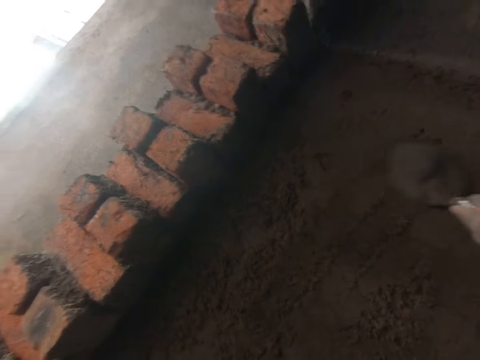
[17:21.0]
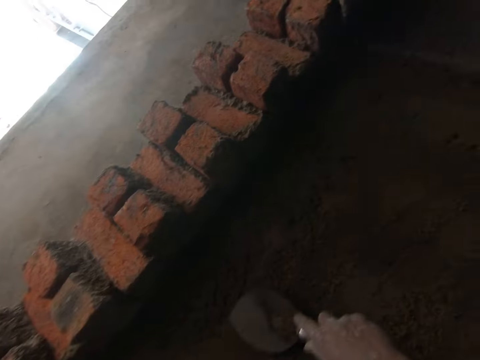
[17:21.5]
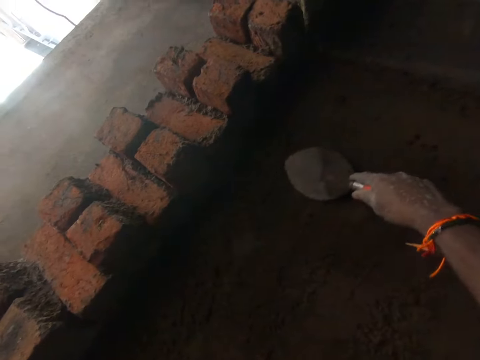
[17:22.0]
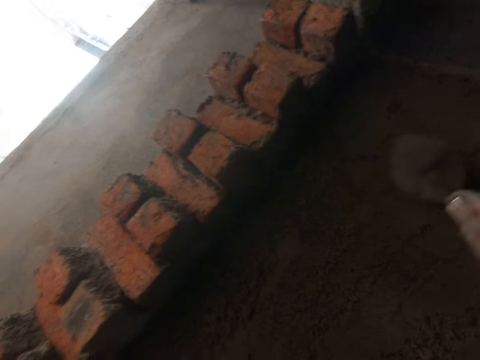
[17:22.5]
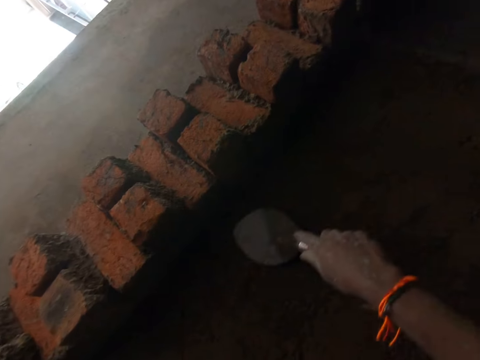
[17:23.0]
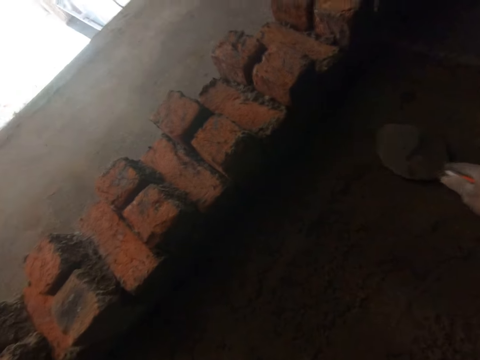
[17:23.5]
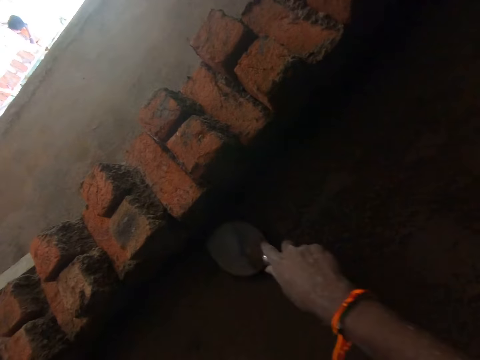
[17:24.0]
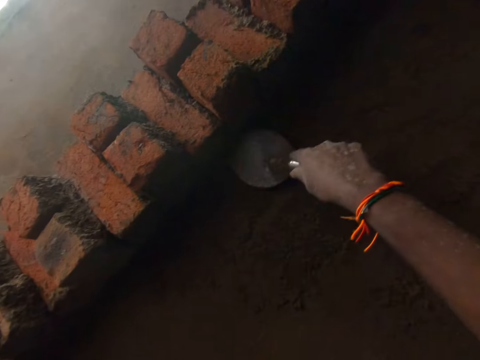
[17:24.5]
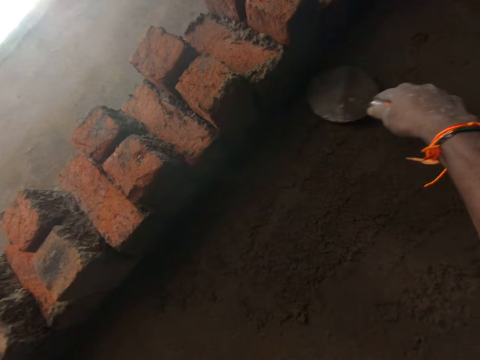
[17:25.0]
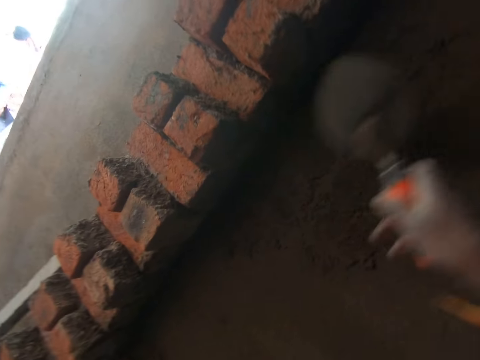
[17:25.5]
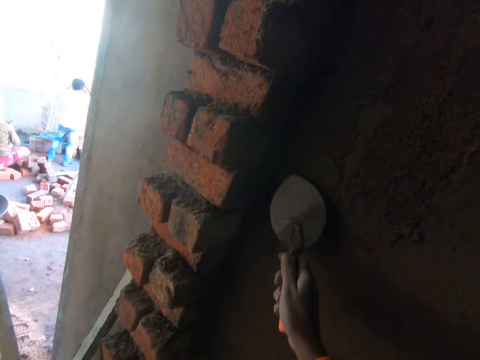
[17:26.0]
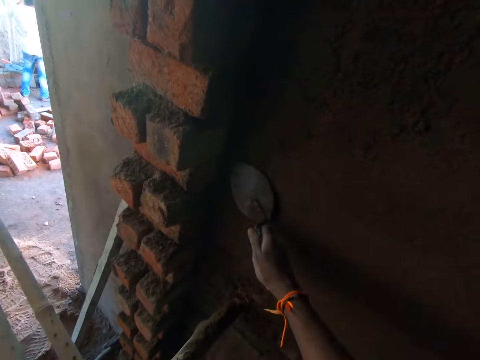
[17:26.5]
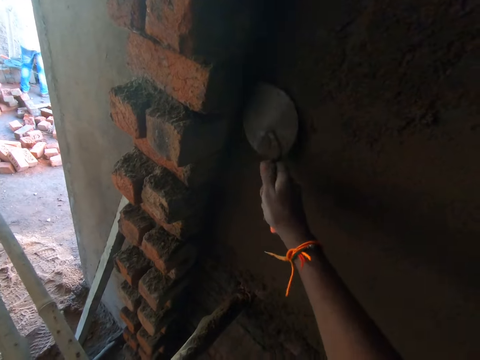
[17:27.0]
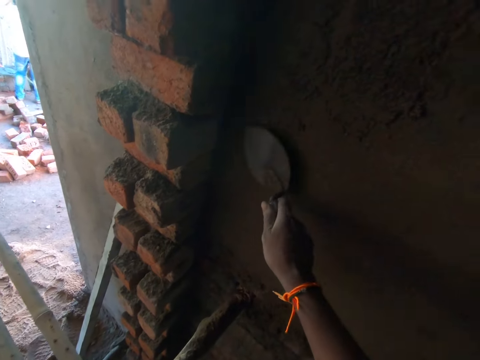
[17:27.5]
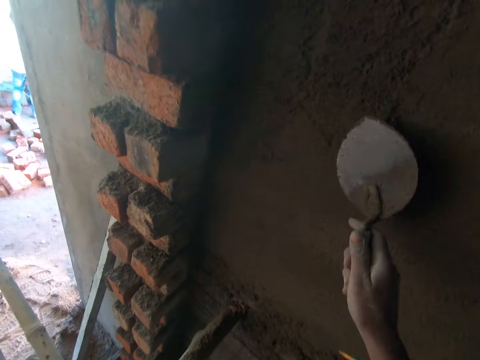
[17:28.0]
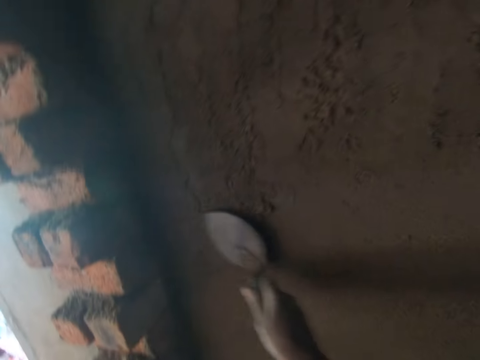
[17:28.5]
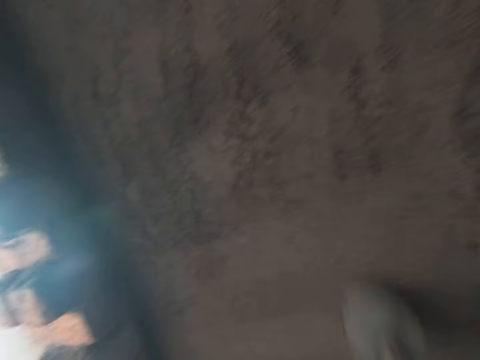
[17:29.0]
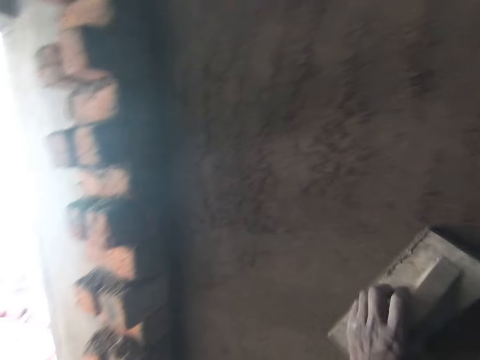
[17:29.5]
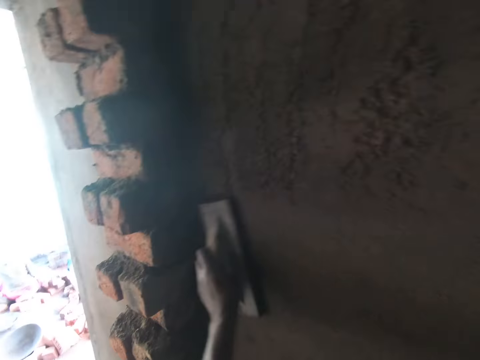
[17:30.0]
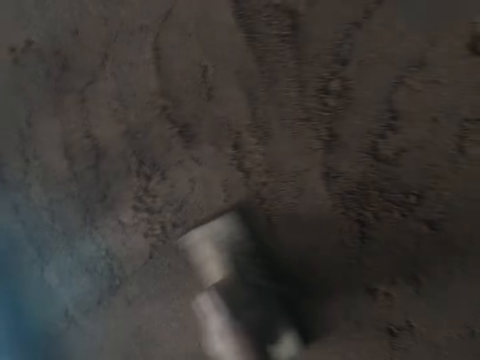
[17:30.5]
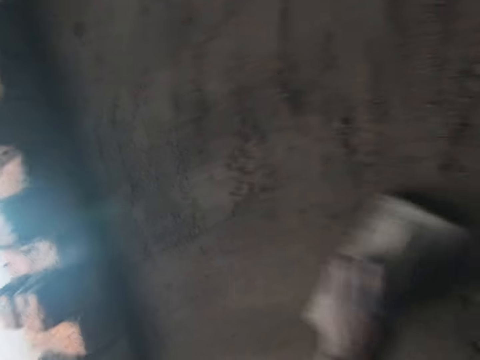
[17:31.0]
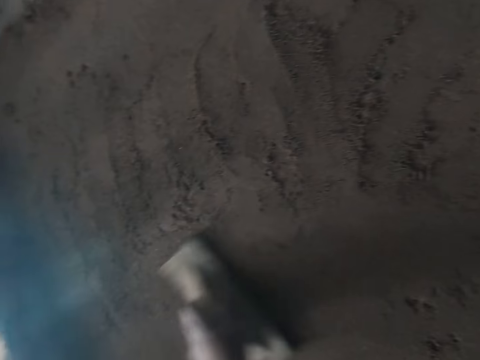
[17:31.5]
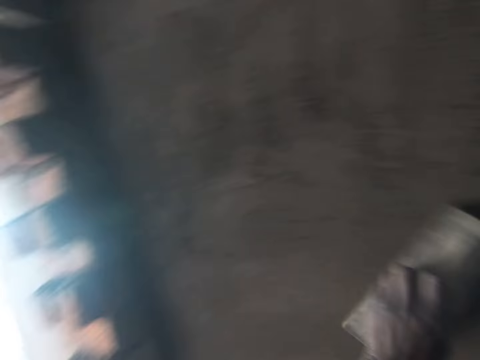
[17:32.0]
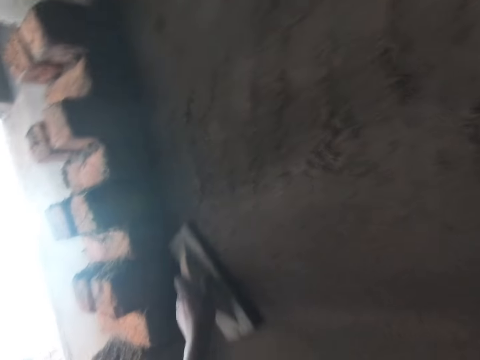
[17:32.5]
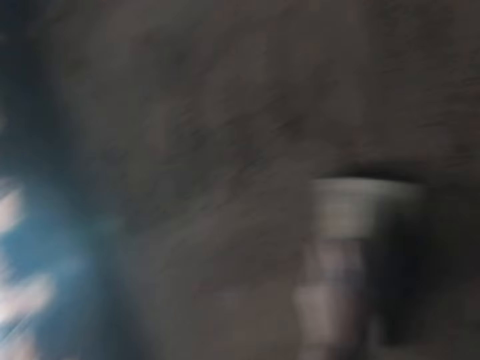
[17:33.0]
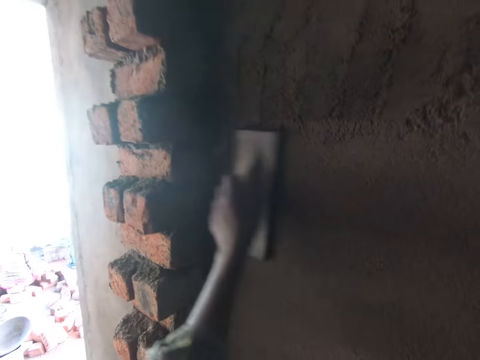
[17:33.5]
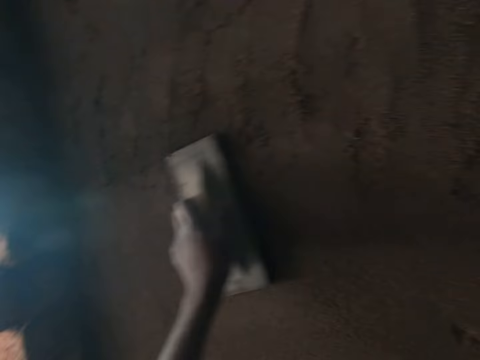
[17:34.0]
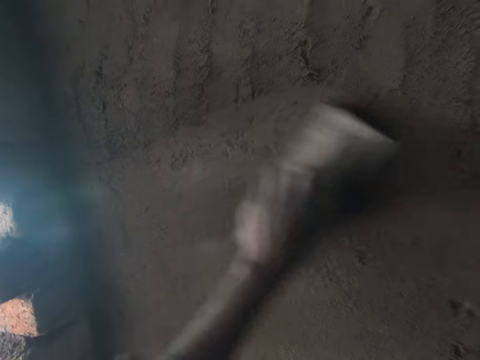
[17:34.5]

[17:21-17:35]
The camera wearer smoothens mortar on the wall with the float in his left hand.

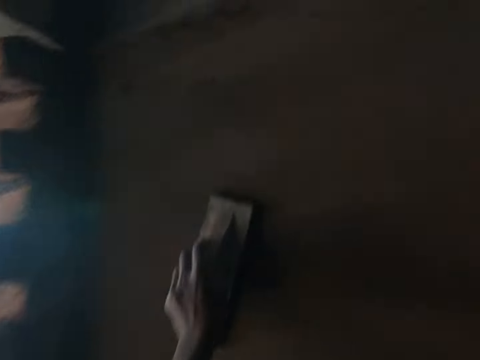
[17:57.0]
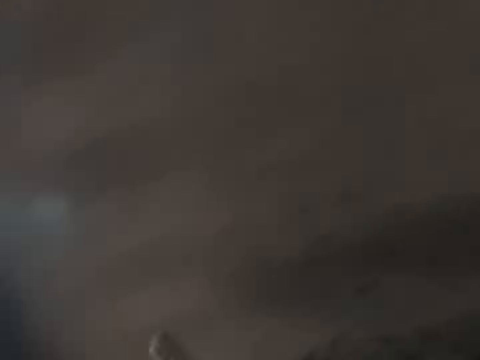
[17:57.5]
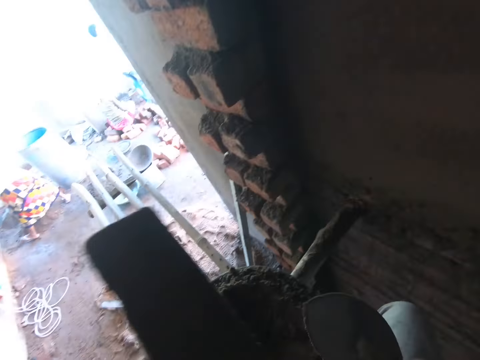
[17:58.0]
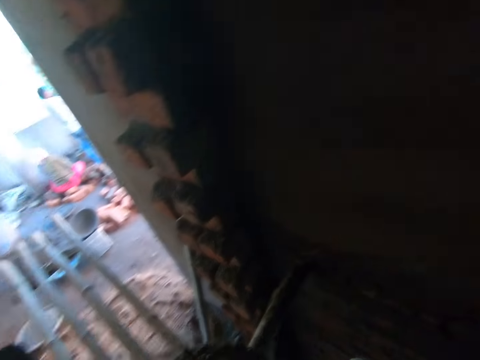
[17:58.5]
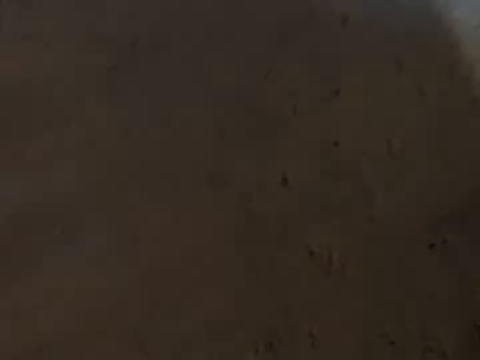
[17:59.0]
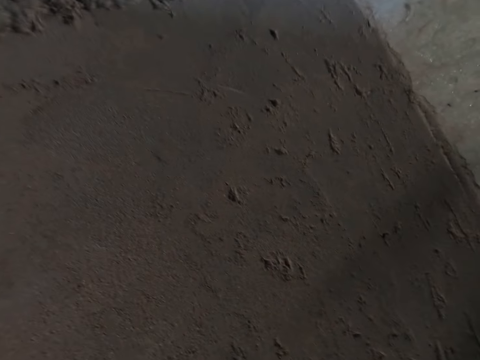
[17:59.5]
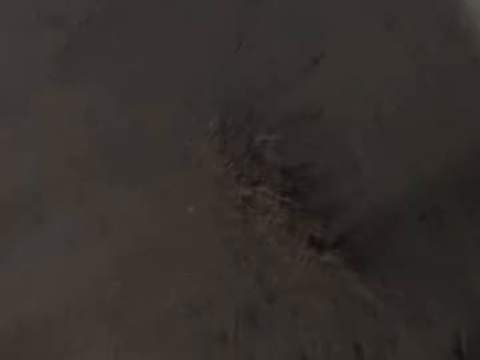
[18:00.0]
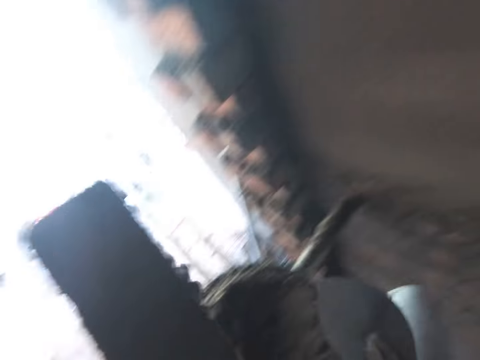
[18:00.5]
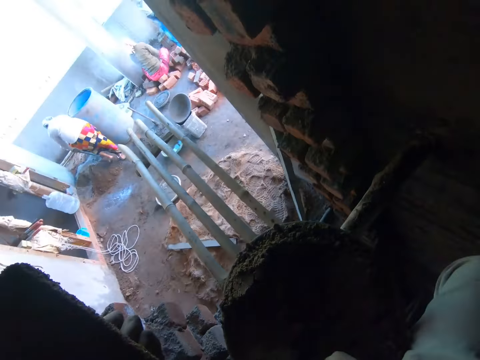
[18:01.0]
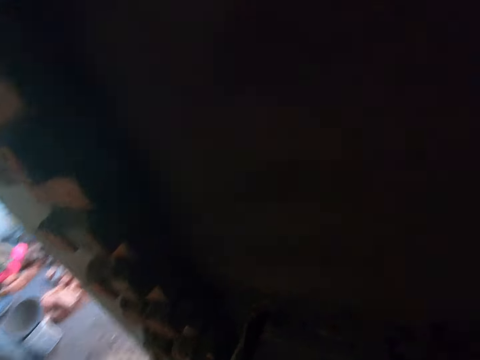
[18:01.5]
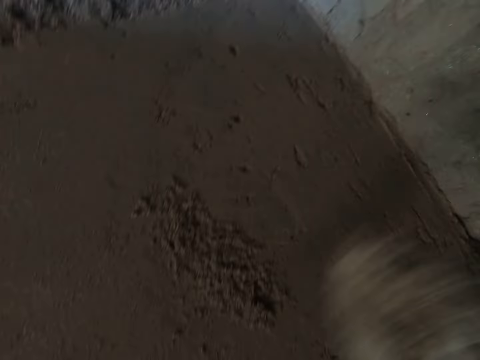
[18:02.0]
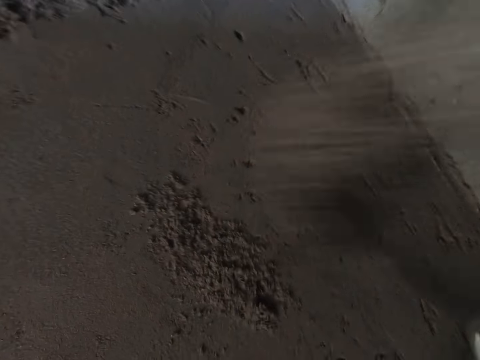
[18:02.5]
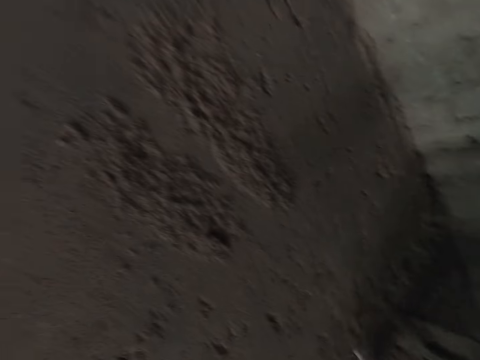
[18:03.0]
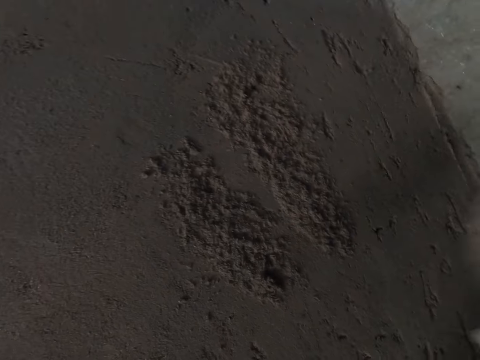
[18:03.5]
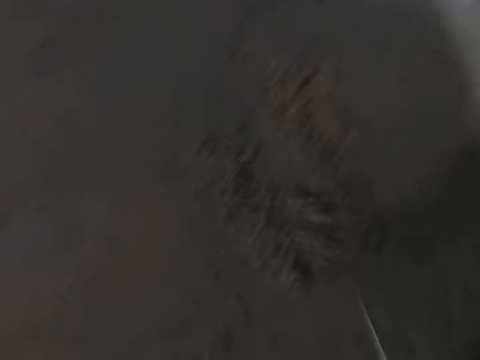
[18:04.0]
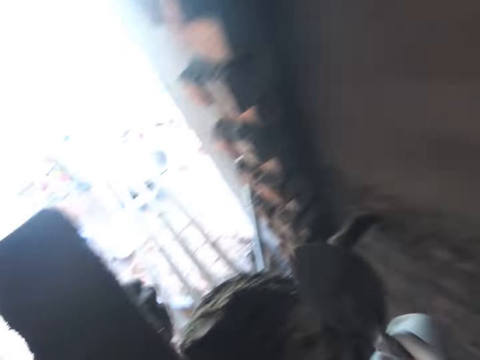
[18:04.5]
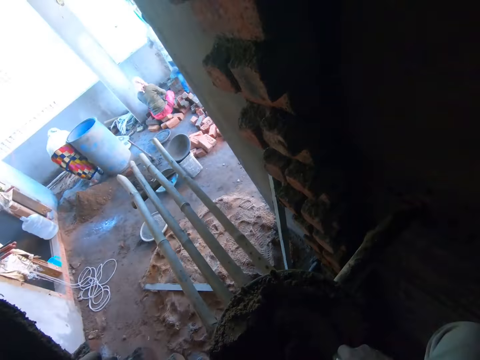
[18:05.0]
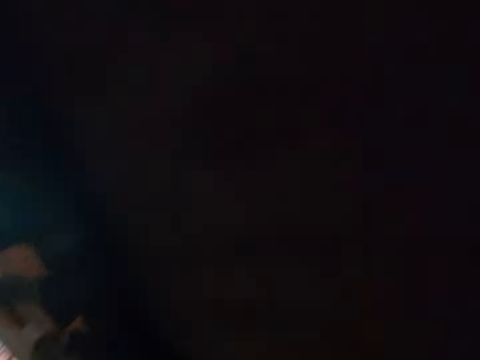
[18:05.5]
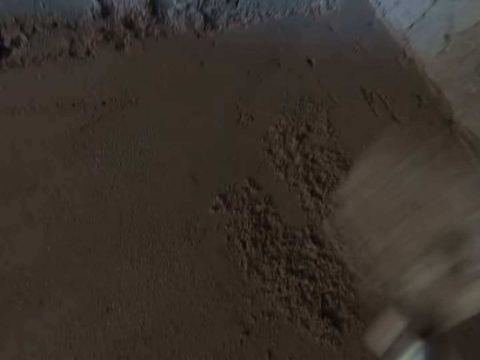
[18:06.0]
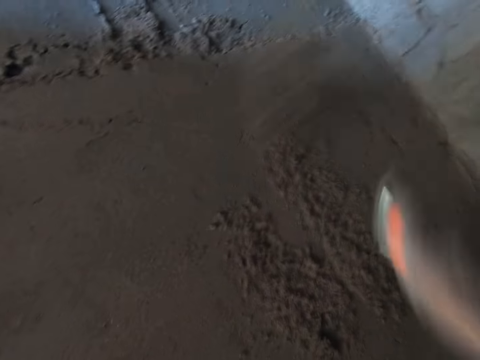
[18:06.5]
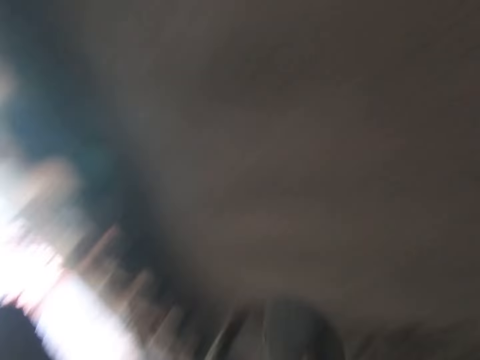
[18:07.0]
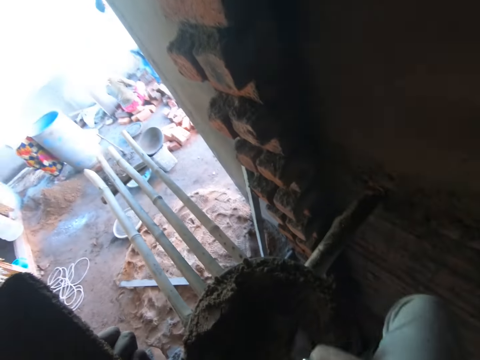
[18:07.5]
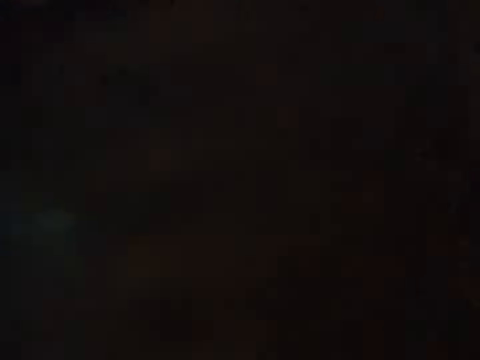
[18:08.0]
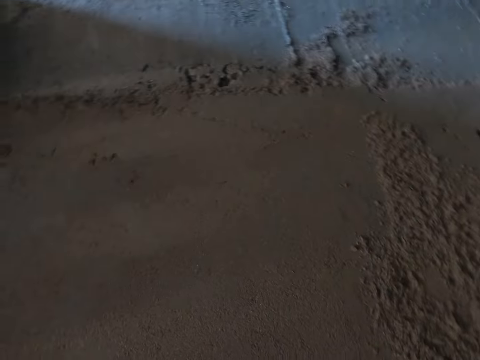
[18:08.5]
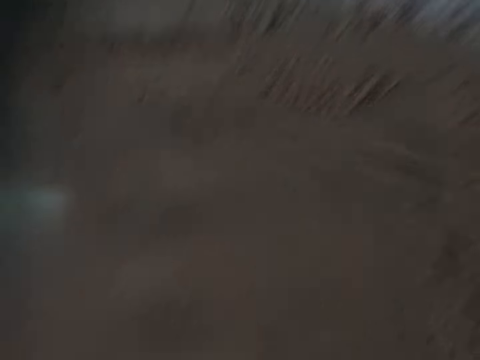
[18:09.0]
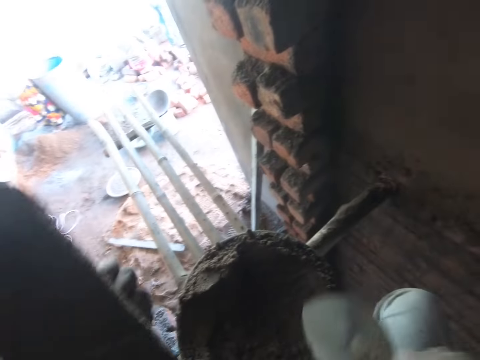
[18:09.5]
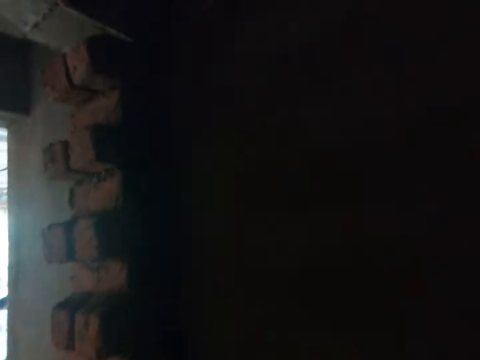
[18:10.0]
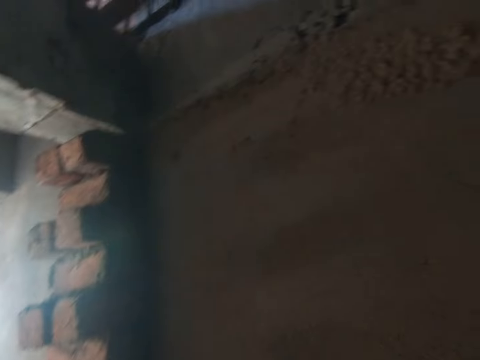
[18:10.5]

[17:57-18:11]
The camera wearer scoops mortar from the pan on the scaffold with the trowel in his right hand. He throws the mortar in the trowel on the wall. He scoops mortar from the pan on the scaffold with the trowel in his right hand. He throws the mortar in the trowel on the wall. He scoops mortar from the pan on the scaffold with the trowel in his right hand. He throws the mortar in the trowel on the wall. He scoops mortar from the pan on the scaffold with the trowel in his right hand. He throws the mortar in the trowel on the wall. He scoops mortar from the pan on the scaffold with the trowel in his right hand.
